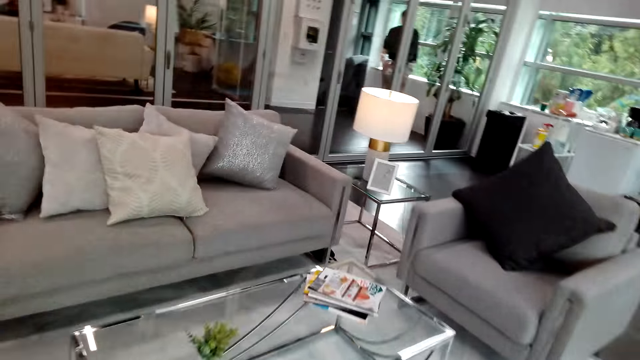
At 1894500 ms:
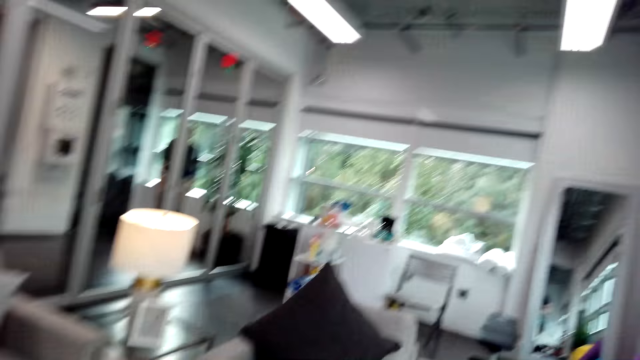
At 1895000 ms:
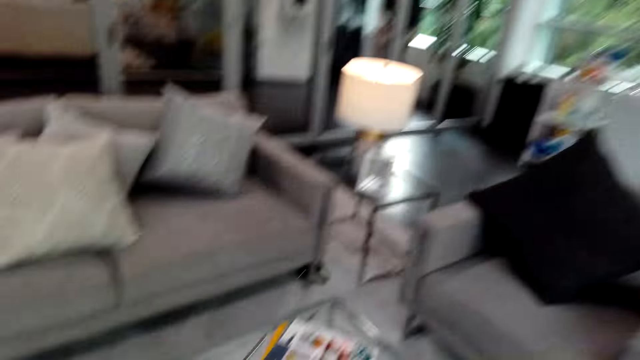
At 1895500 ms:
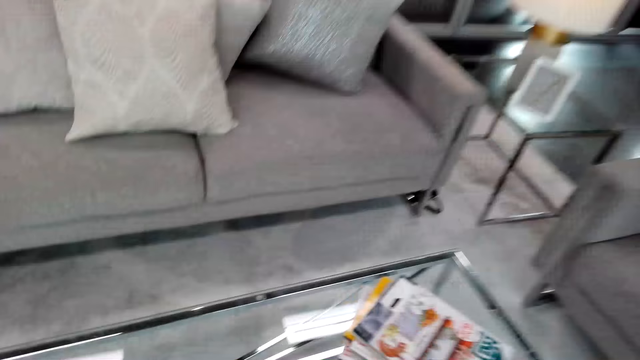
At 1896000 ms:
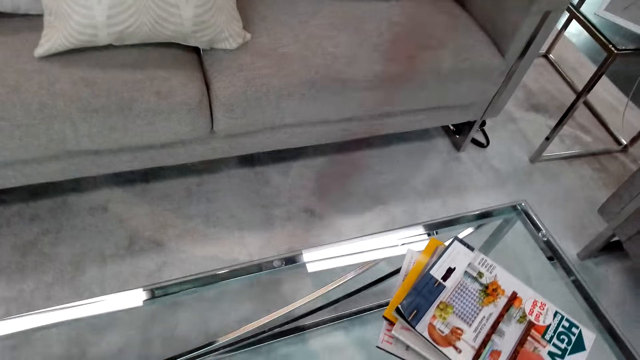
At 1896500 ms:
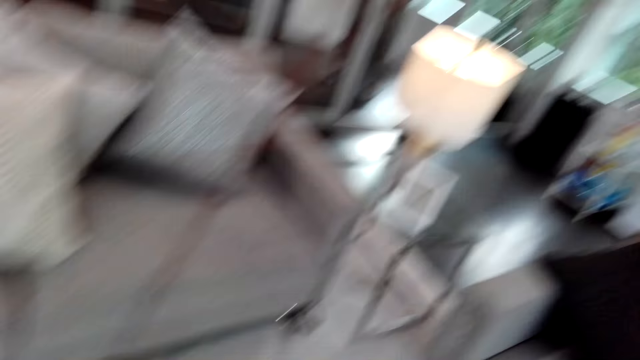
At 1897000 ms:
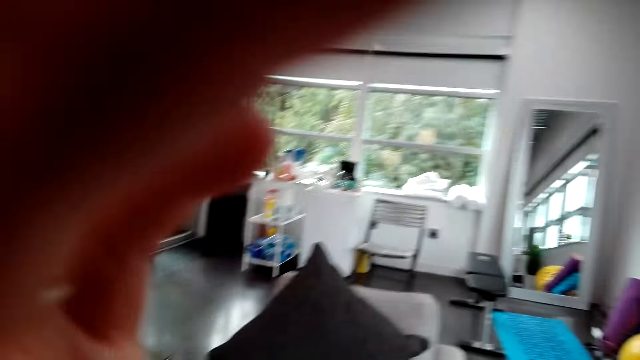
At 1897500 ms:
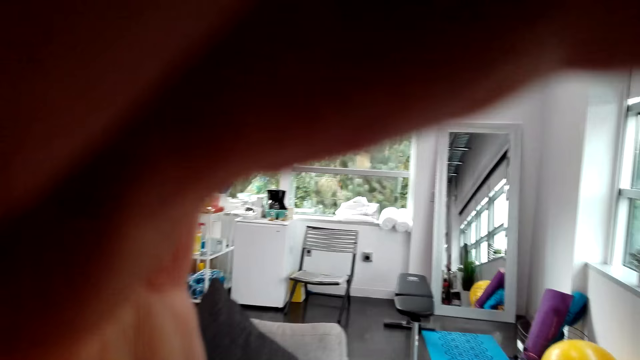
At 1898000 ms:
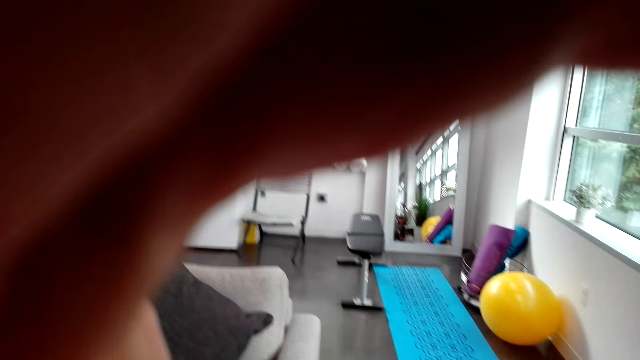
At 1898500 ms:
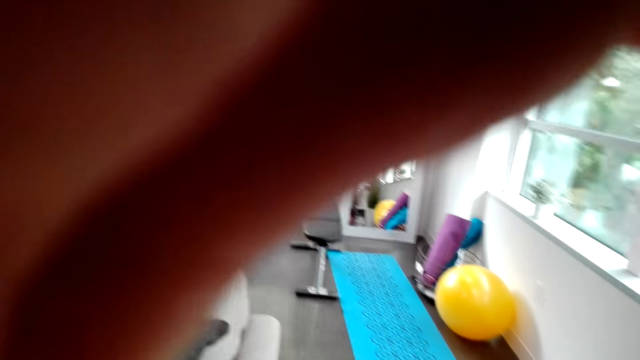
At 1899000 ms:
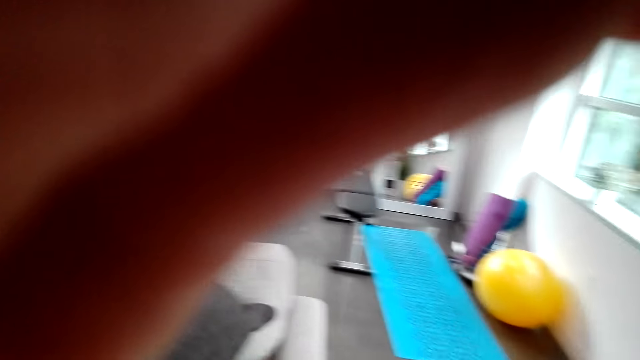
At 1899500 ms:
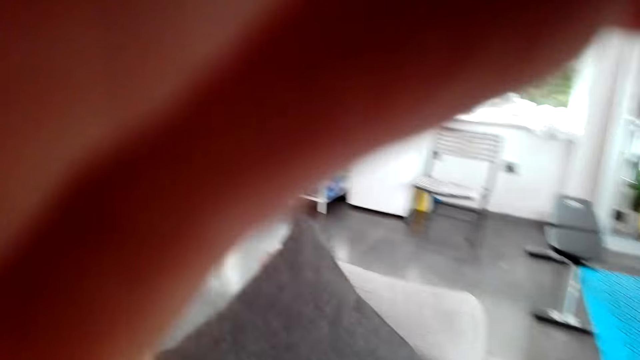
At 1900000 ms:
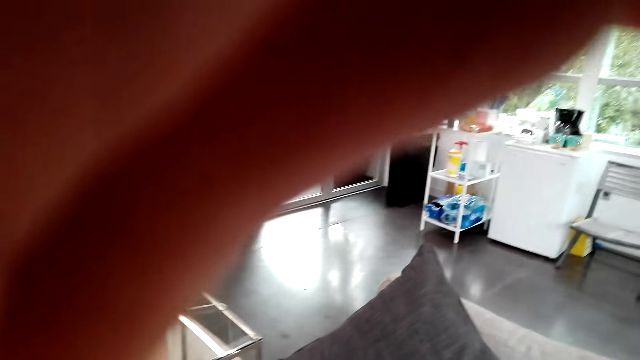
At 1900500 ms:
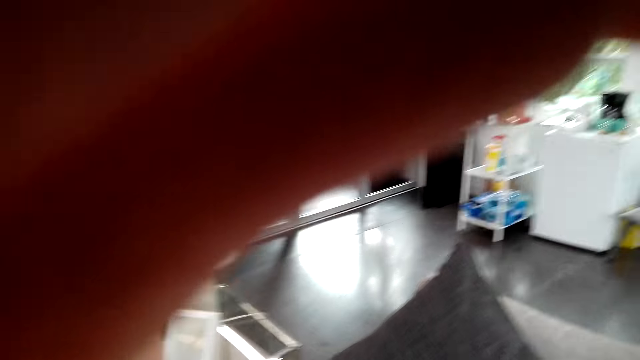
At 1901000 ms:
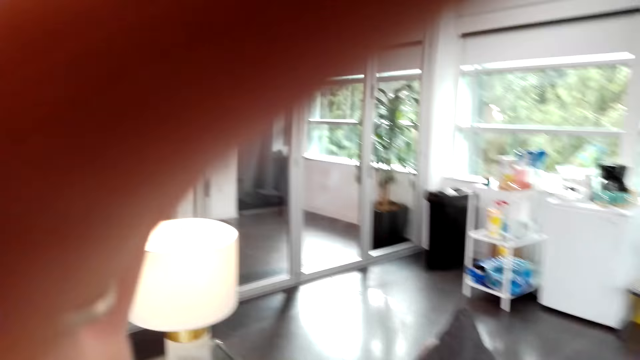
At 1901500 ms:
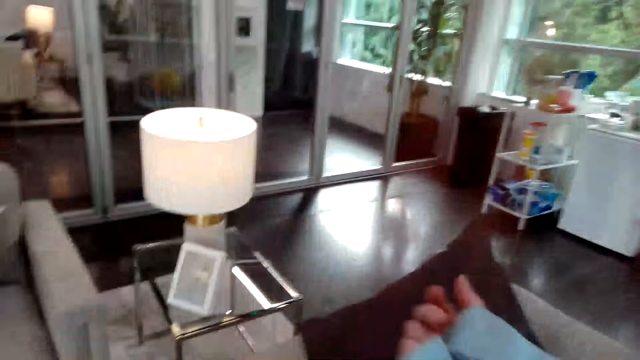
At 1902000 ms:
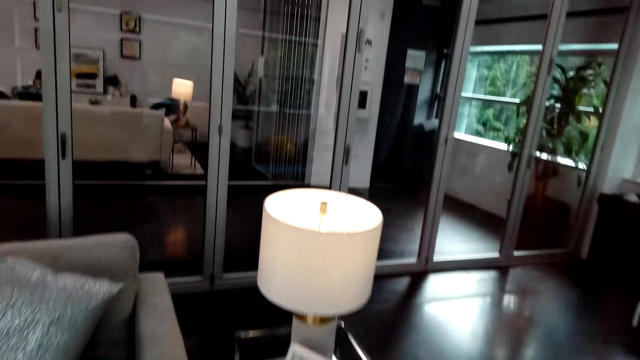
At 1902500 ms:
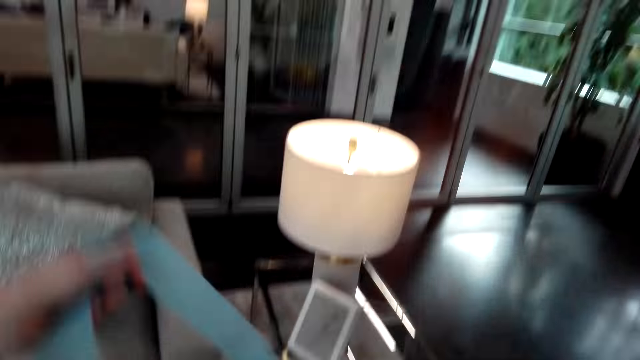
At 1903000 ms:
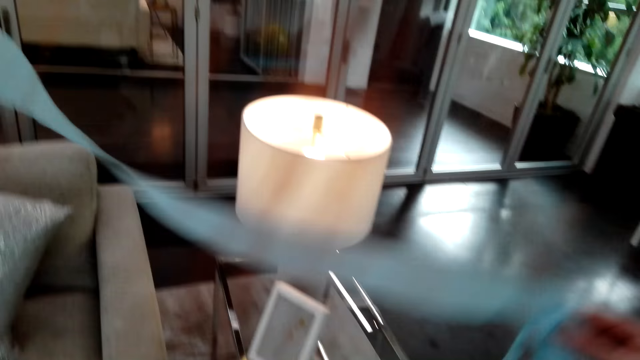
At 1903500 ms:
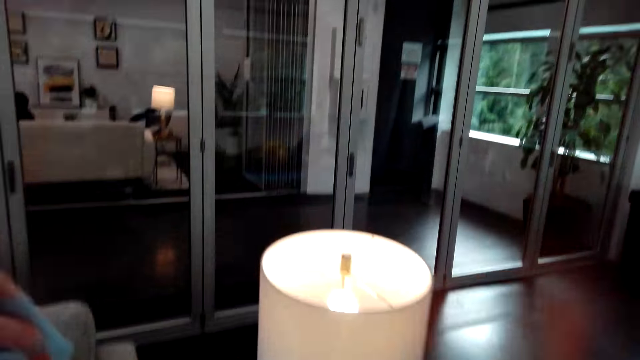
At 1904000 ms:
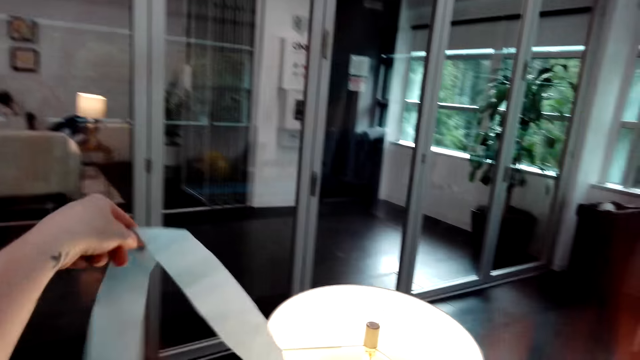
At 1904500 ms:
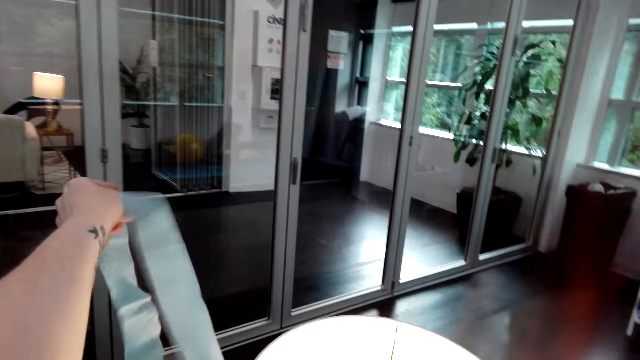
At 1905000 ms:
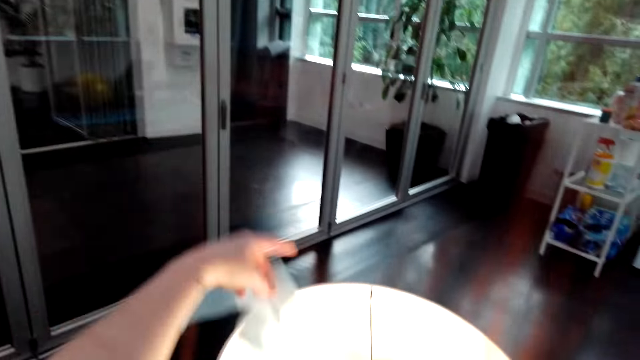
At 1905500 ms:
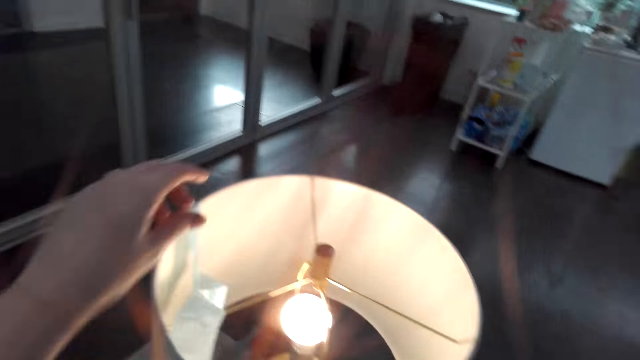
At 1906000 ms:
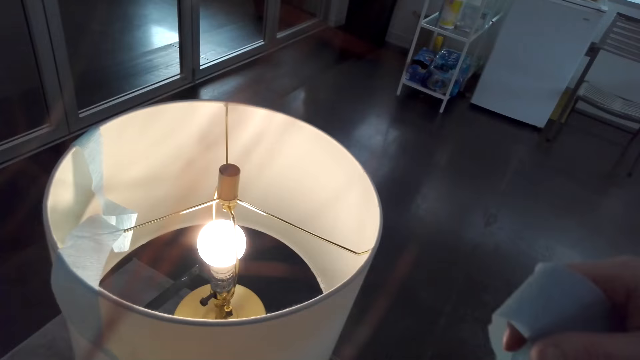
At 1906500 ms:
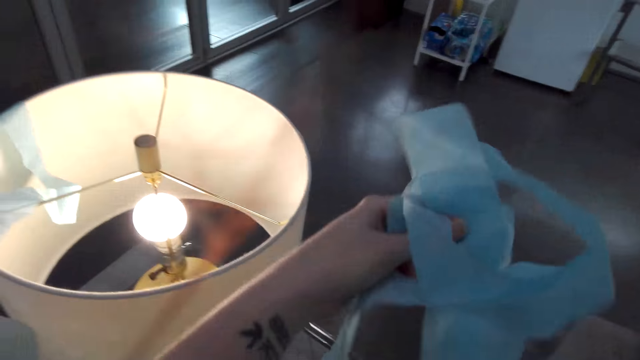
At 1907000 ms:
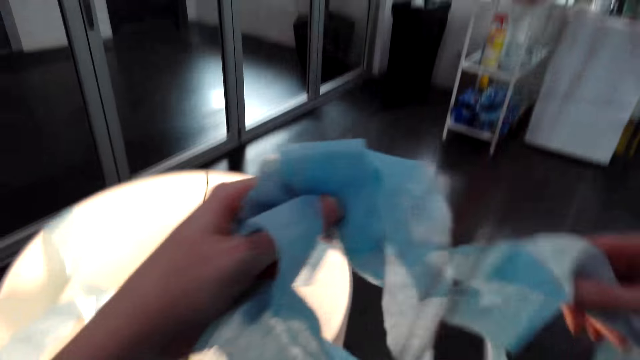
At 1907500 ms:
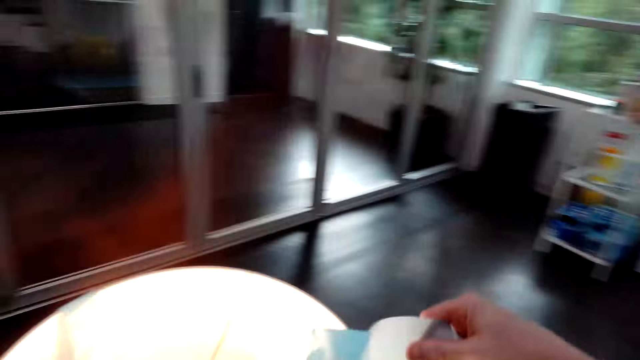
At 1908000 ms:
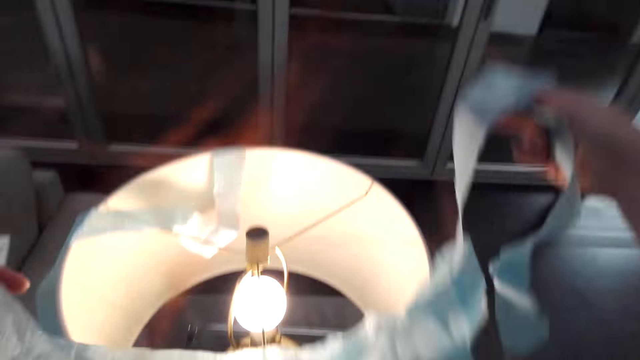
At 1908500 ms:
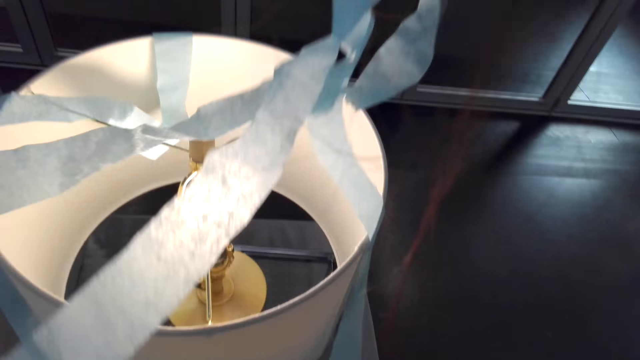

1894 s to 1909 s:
The camera wearer walks with the decorations. She touches her head with her hand. She adjusts the camera. She puts the decorations on the light lamp.

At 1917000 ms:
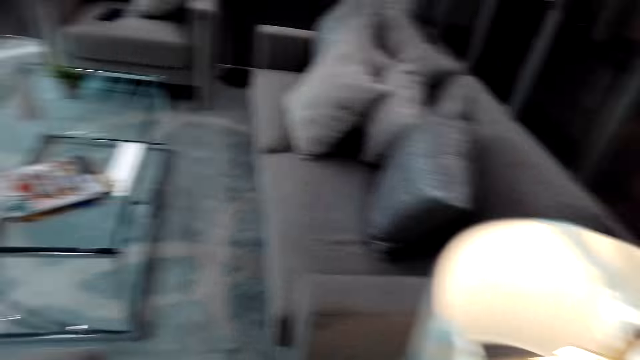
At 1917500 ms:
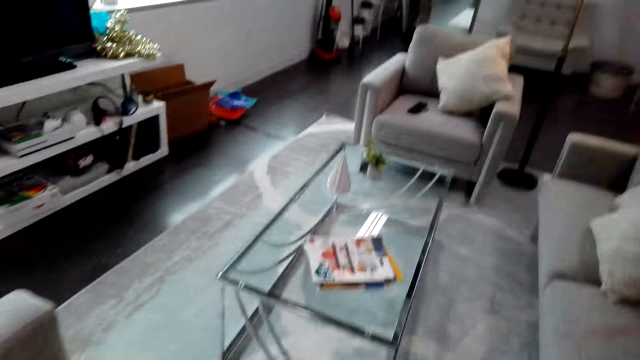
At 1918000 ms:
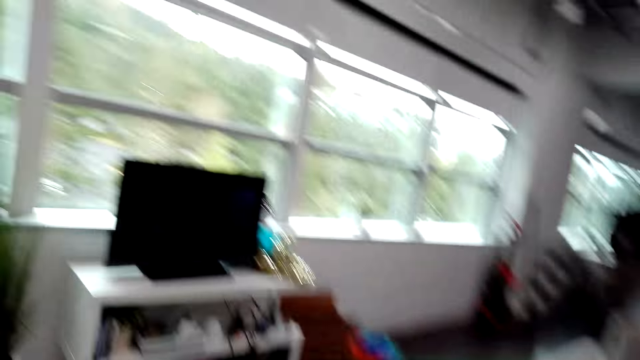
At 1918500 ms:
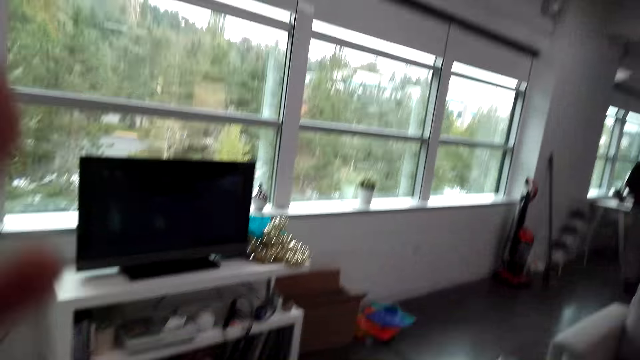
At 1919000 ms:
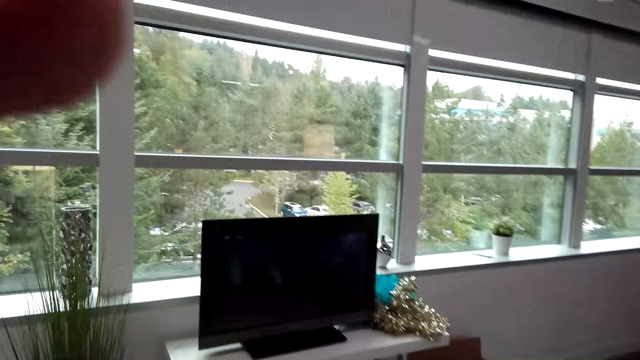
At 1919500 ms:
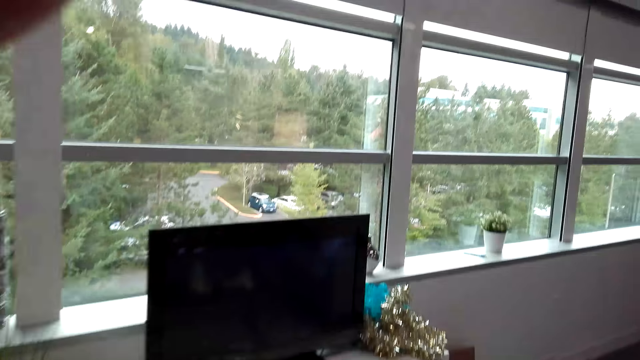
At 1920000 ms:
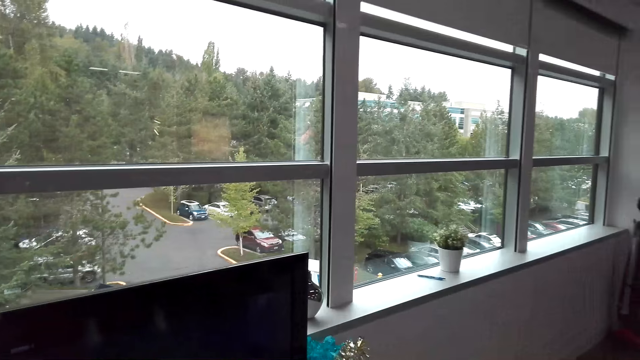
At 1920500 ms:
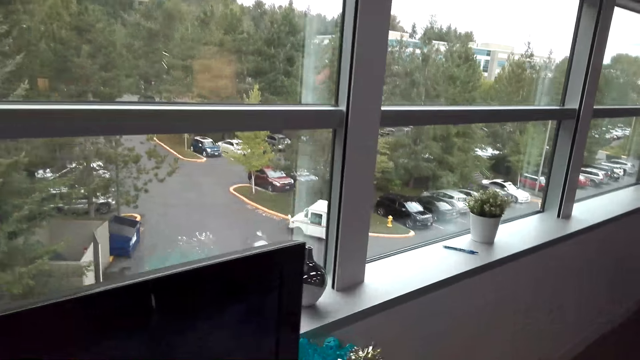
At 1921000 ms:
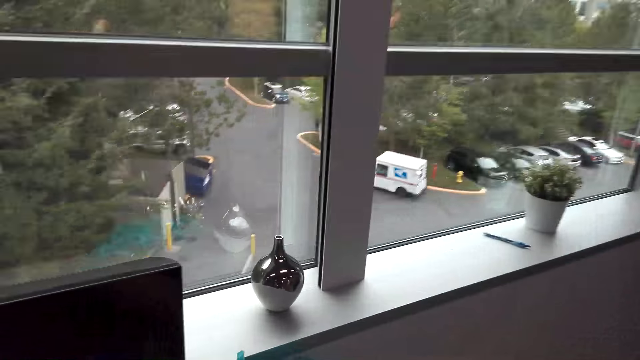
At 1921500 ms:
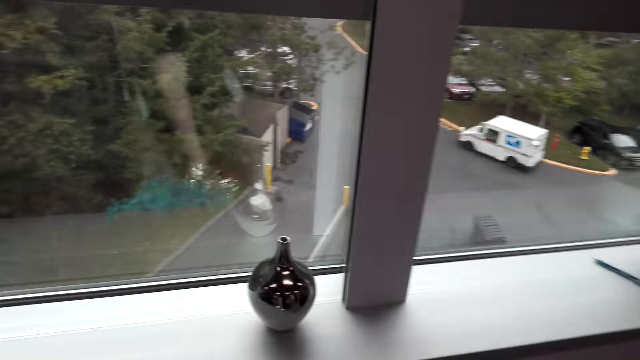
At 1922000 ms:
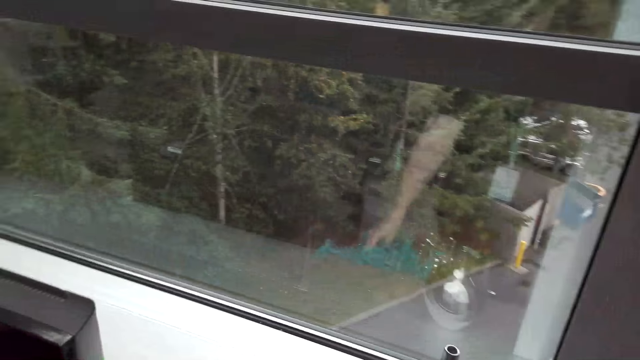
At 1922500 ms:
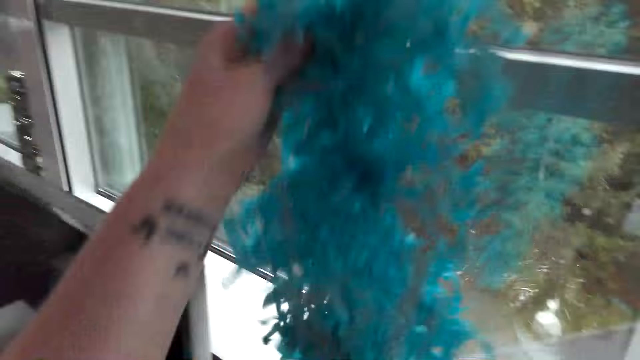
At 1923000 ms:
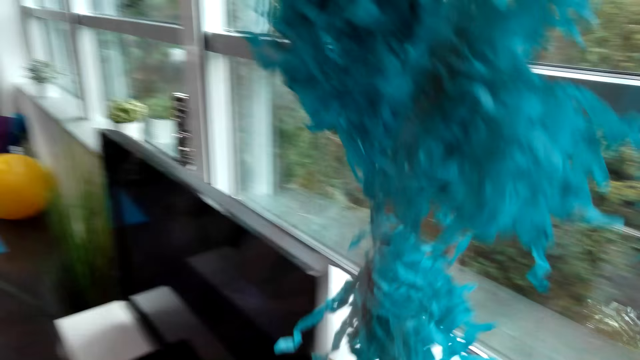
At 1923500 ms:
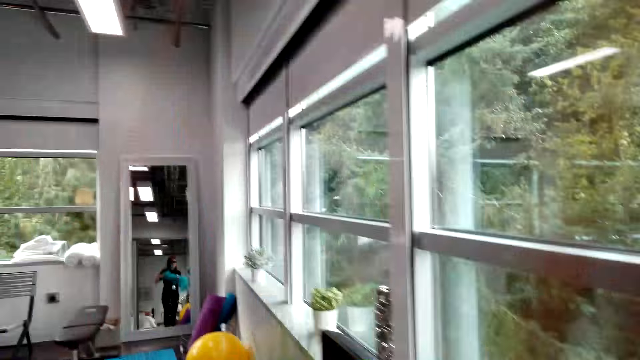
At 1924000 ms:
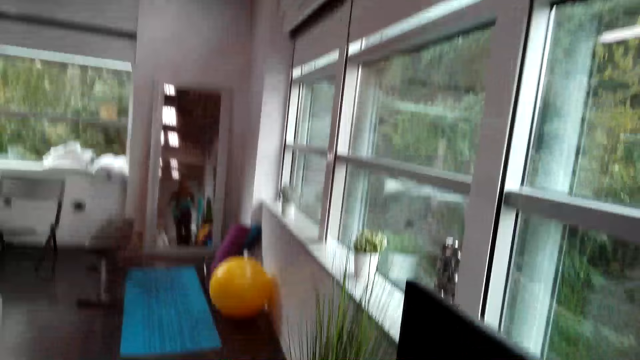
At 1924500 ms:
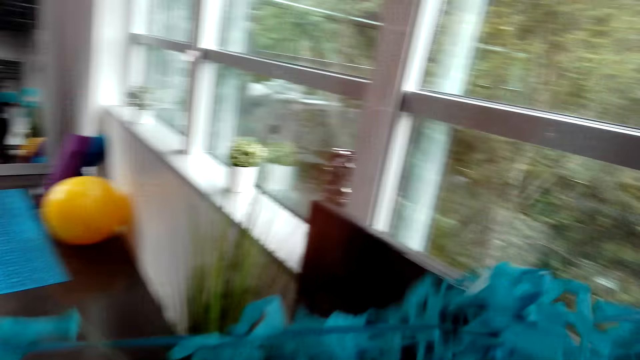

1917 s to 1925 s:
The camera wearer walks around the house. They adjust the camera. They pick up decorations or decorative papers on the TV cabinet.
